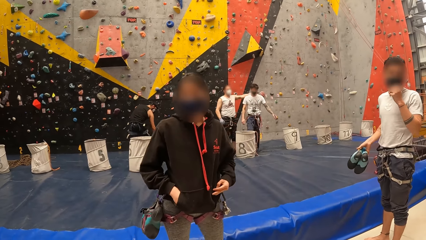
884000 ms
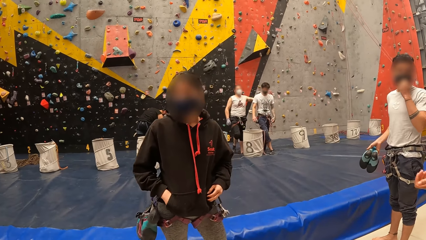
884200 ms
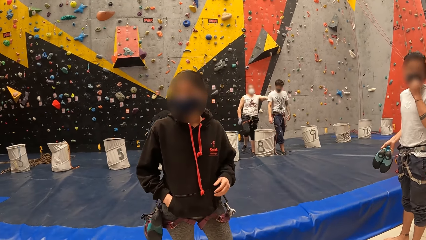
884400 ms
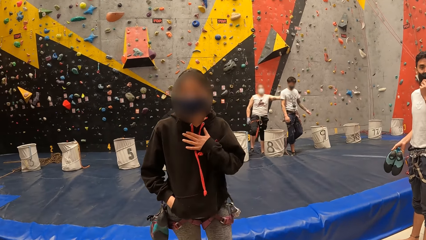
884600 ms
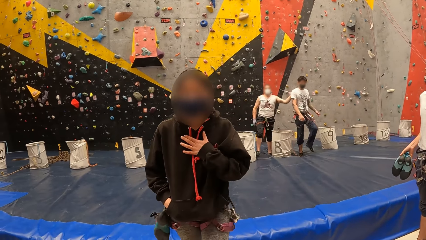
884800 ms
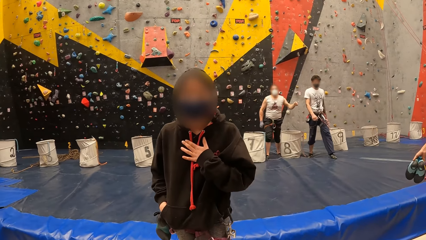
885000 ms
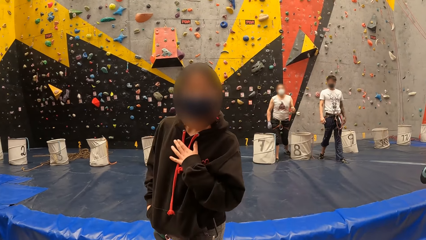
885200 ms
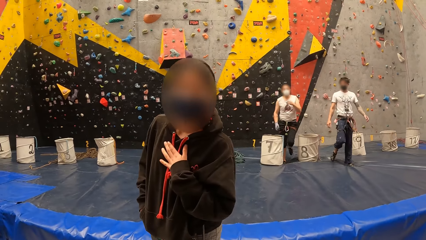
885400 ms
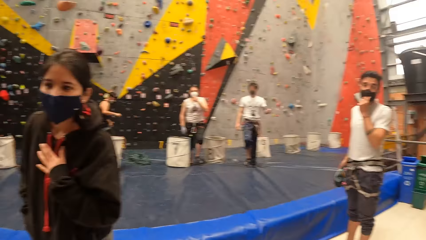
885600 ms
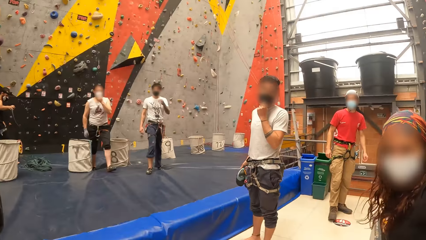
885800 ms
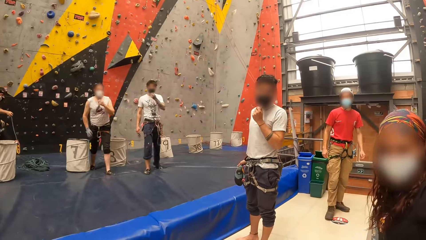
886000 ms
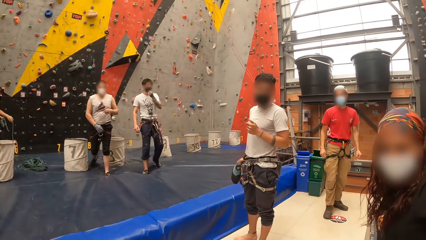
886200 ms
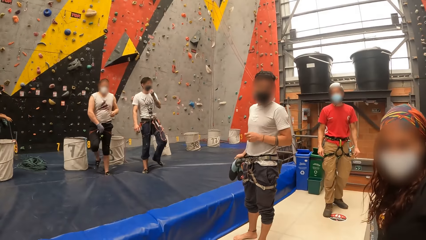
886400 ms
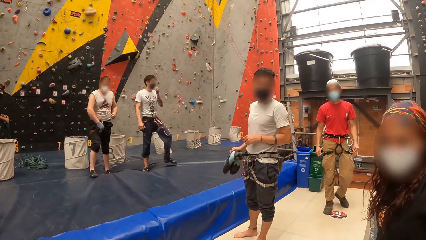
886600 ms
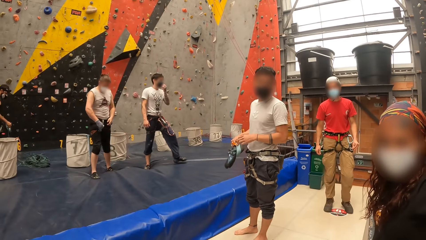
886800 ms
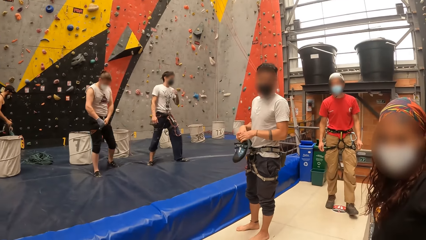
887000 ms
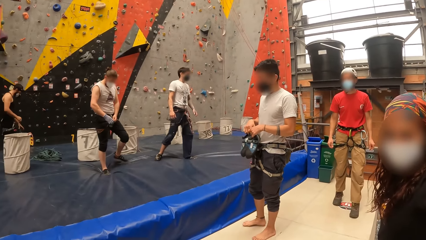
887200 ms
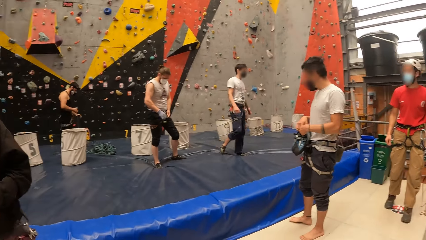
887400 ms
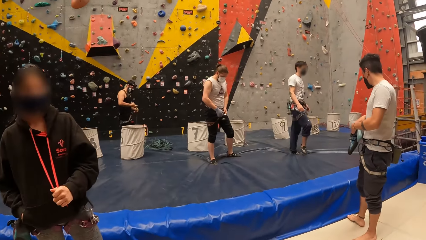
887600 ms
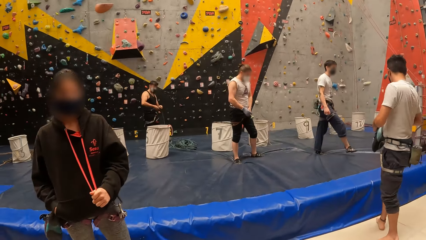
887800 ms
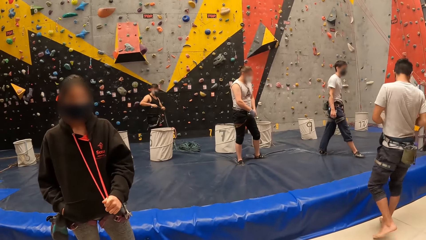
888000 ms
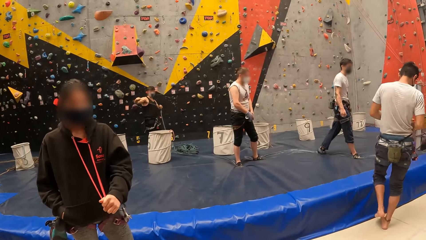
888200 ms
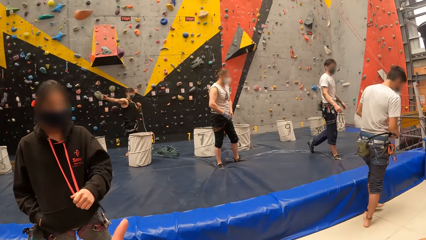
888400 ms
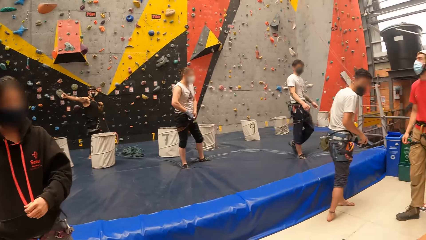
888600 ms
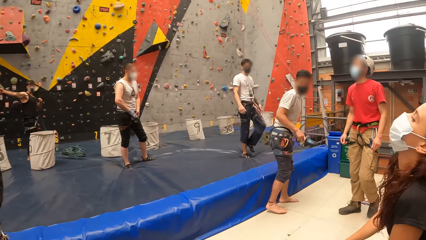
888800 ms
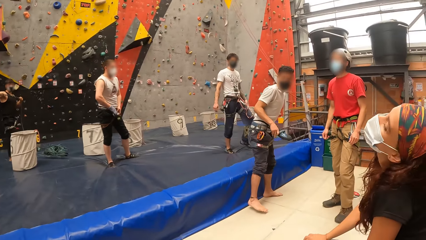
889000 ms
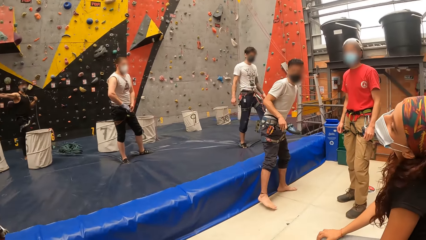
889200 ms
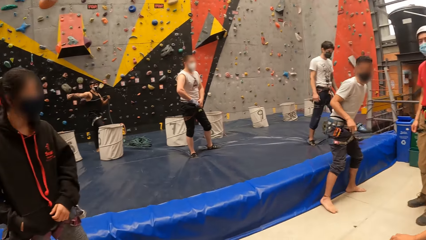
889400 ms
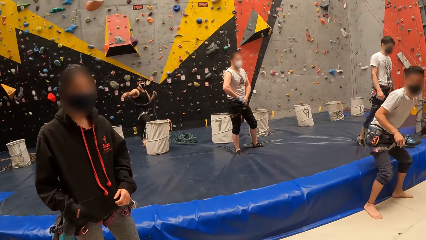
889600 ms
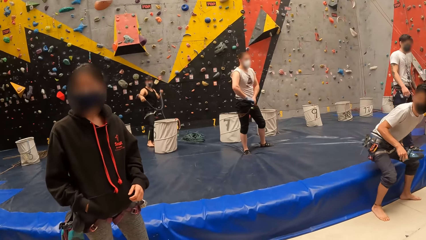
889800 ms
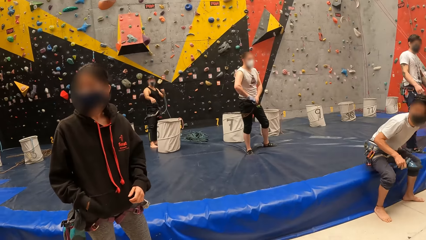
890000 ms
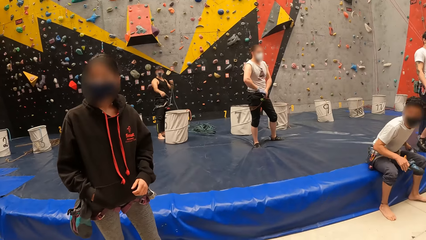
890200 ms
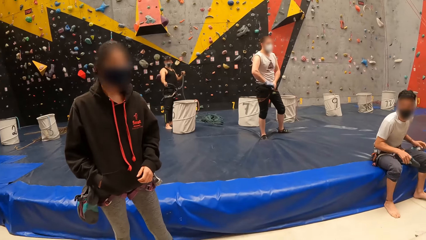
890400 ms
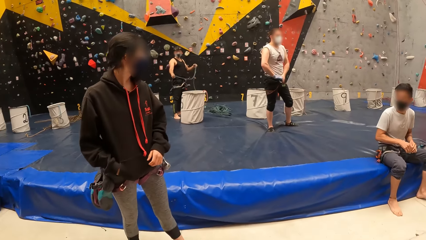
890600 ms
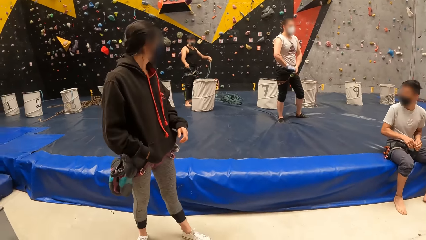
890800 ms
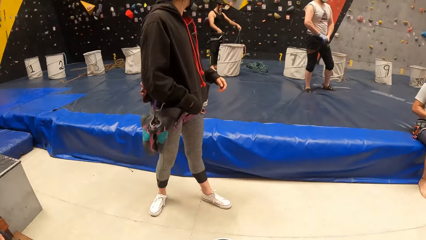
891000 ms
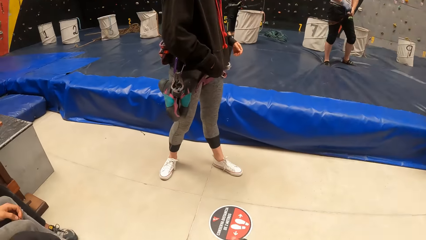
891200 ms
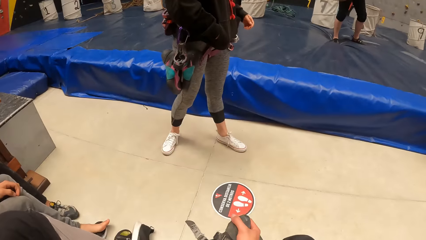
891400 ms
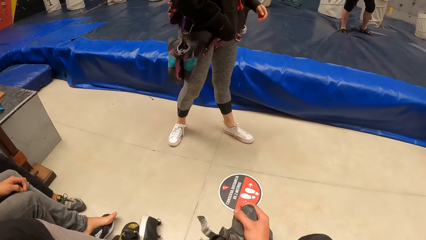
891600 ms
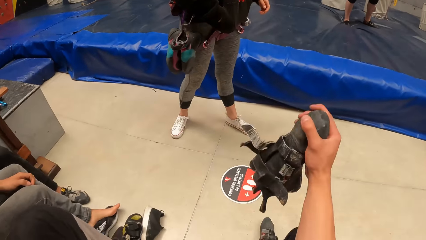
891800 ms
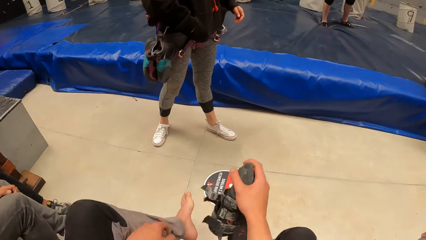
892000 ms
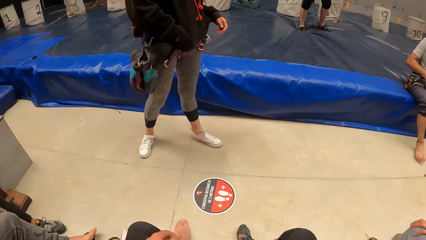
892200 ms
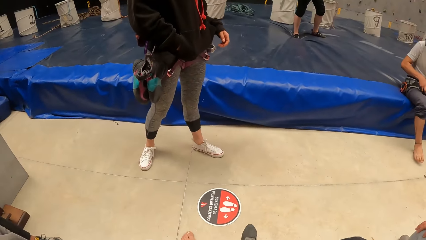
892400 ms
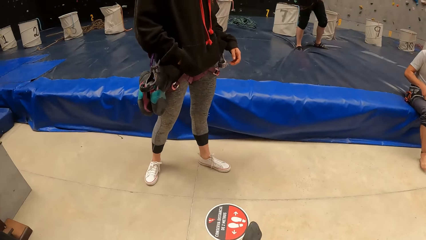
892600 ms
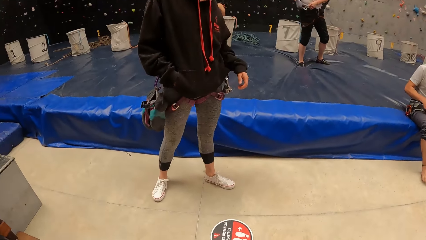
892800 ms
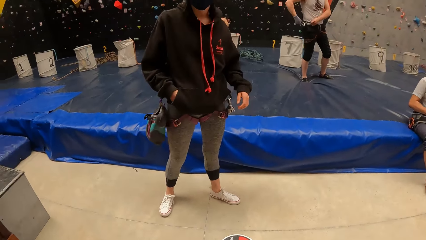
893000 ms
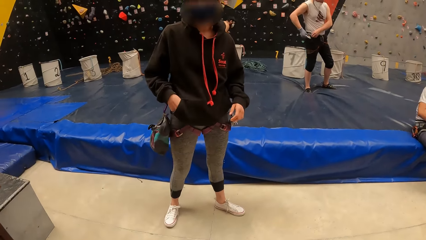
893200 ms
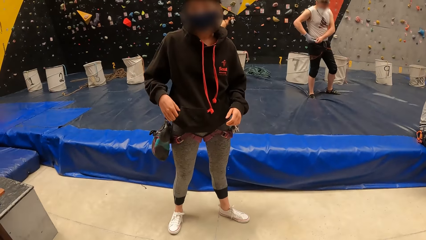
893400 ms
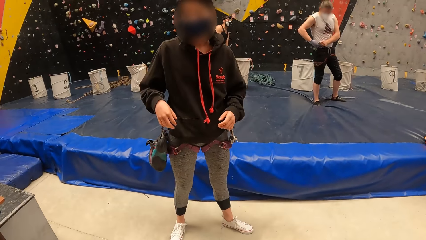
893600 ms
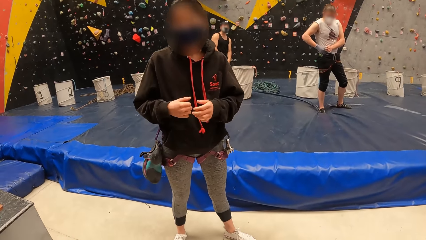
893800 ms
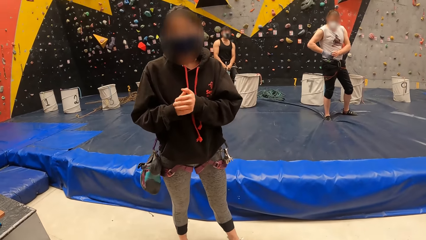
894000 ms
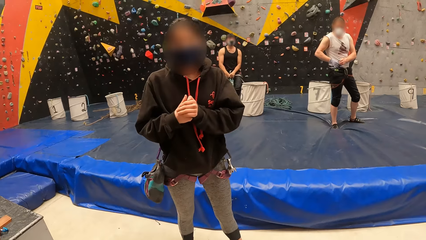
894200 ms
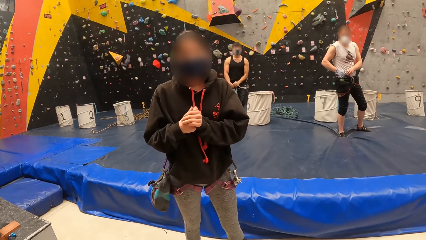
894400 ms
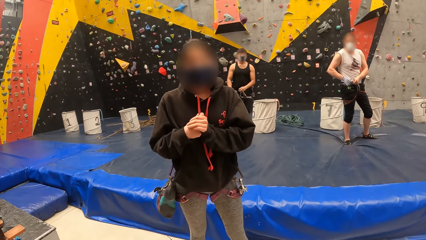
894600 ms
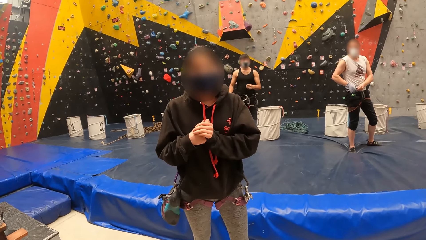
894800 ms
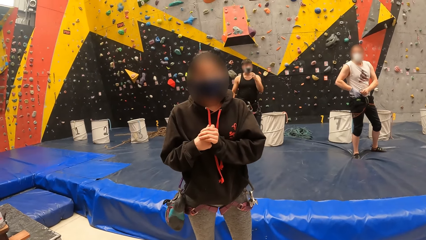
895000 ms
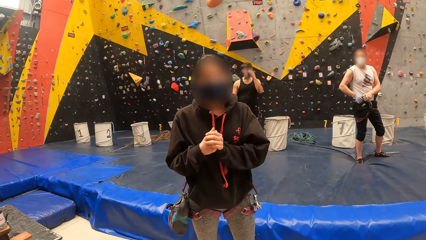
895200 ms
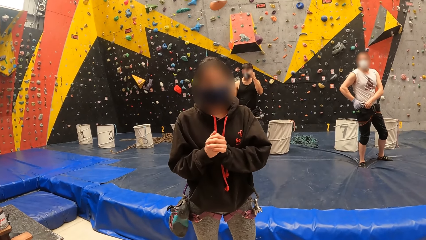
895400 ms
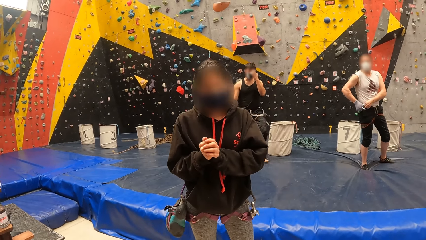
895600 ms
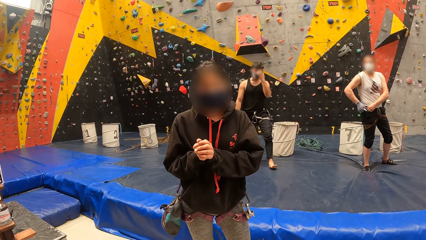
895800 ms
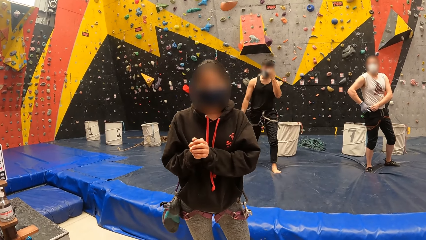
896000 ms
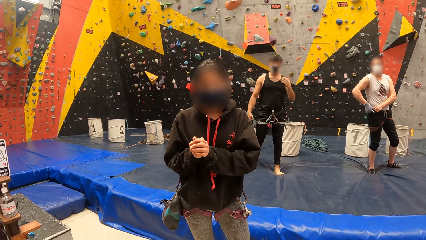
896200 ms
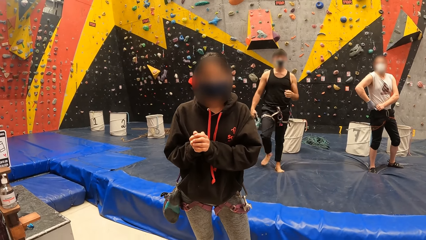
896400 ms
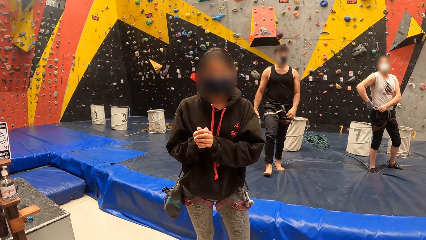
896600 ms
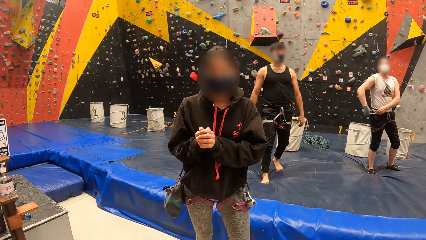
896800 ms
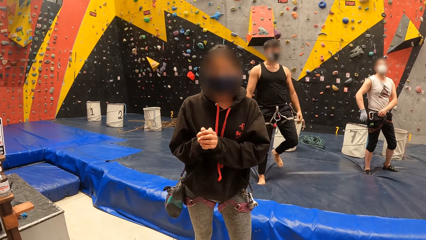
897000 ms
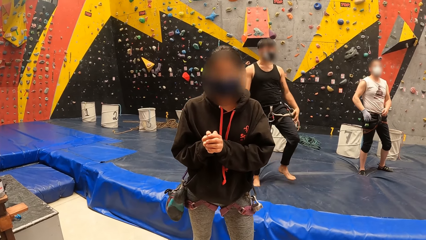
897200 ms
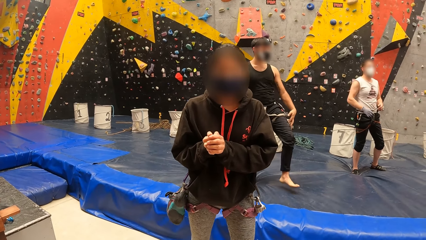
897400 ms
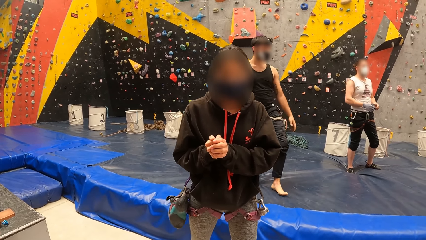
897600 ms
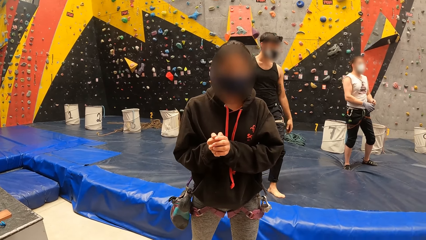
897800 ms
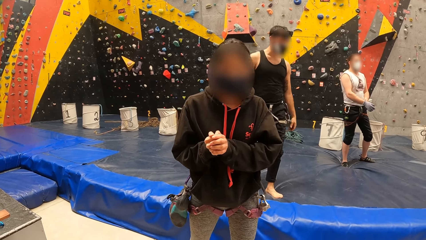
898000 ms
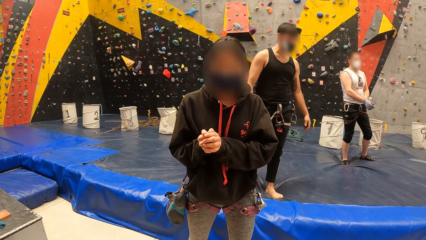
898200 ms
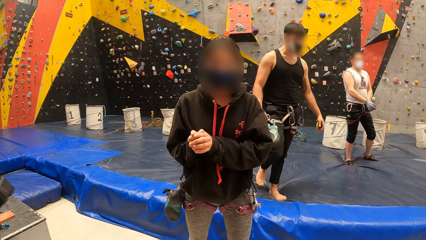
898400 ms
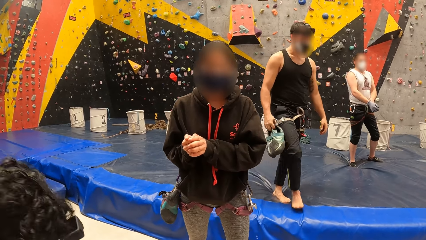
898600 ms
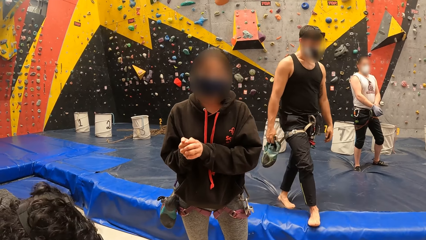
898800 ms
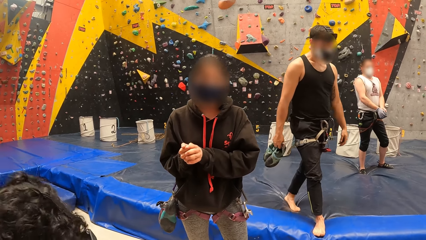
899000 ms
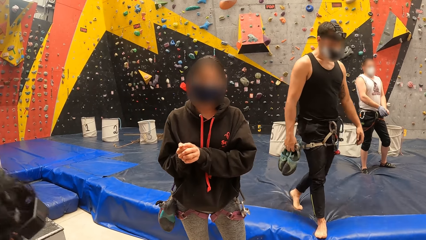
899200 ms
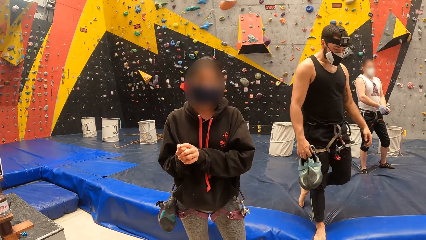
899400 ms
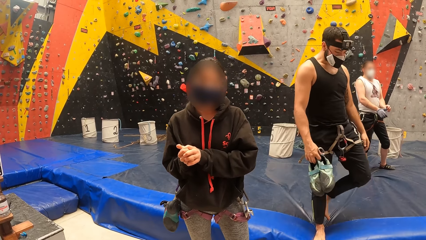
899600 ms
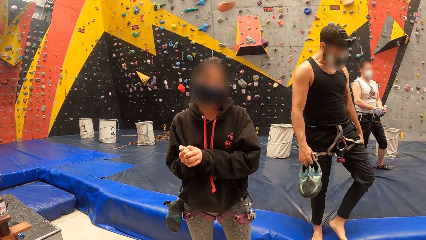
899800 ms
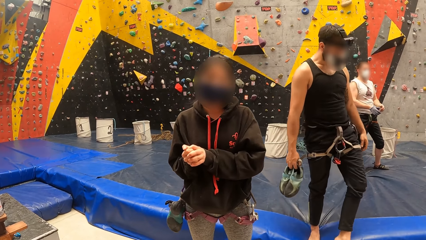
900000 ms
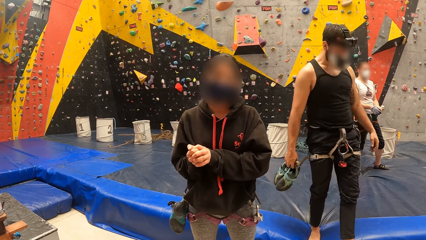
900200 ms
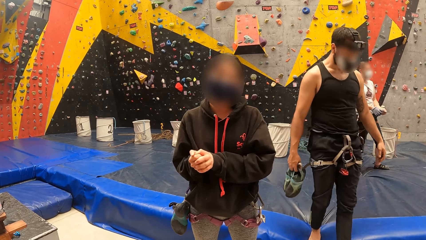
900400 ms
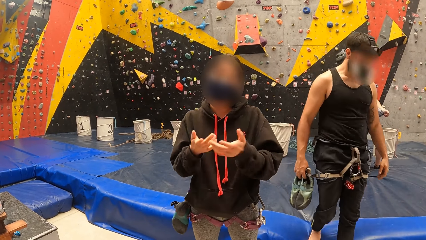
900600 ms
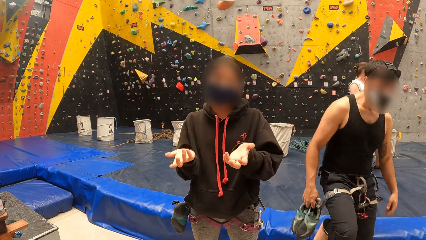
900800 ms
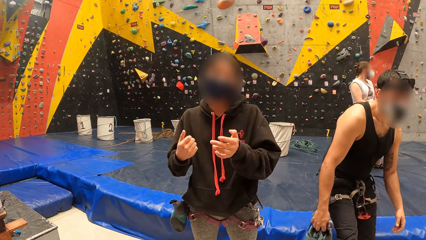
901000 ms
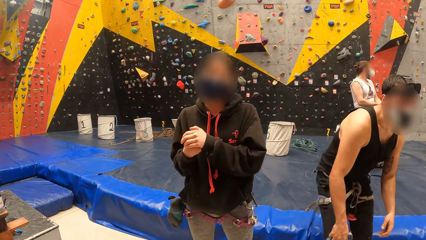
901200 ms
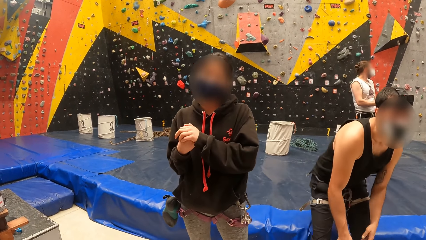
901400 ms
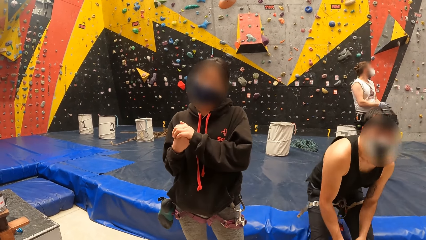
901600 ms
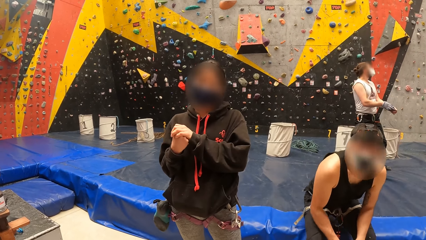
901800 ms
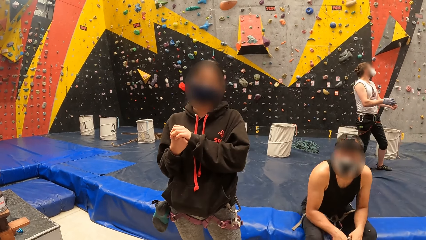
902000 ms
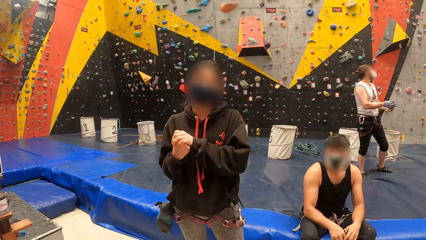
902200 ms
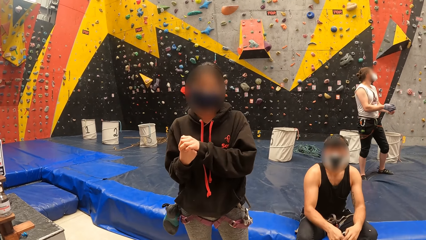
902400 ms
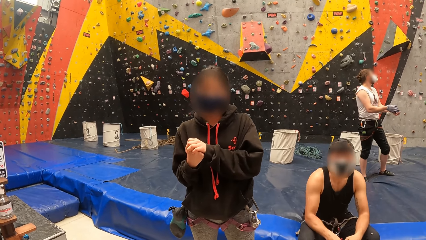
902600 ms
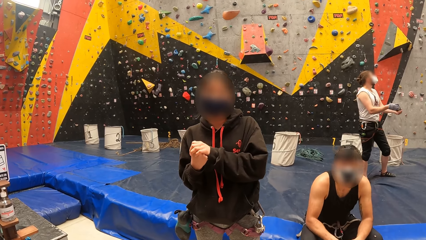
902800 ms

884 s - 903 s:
The camera wearer talks to a man. They look around the room. They look in front. They wear the shoes. They look down. They talk to the man. They look in front.
